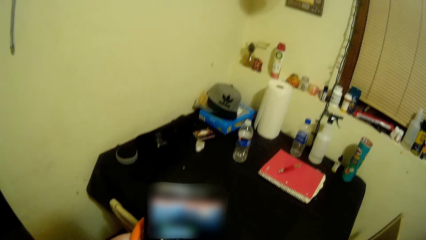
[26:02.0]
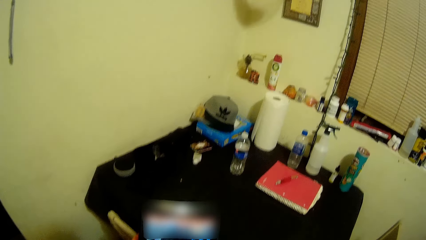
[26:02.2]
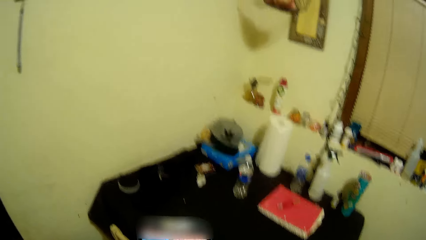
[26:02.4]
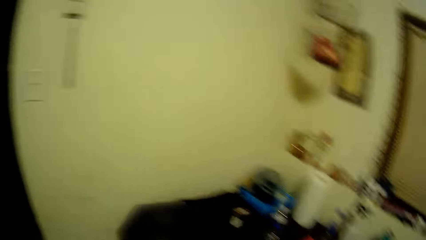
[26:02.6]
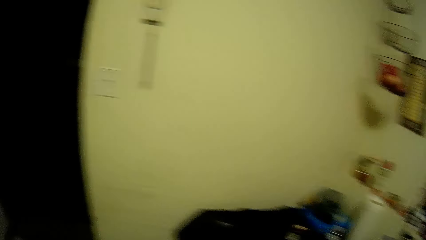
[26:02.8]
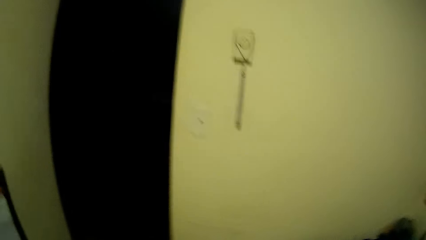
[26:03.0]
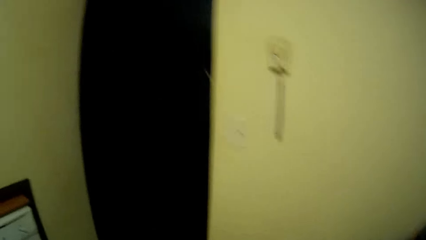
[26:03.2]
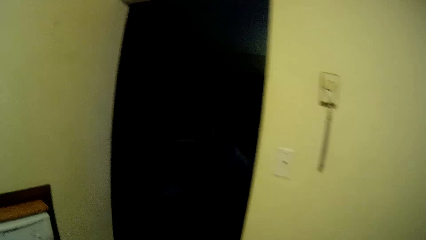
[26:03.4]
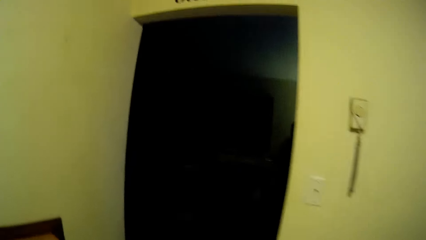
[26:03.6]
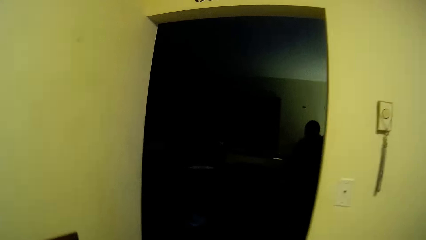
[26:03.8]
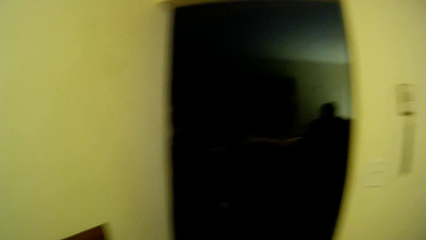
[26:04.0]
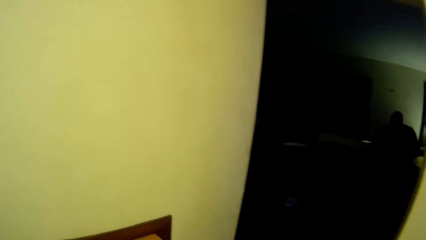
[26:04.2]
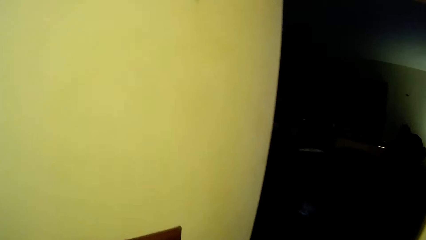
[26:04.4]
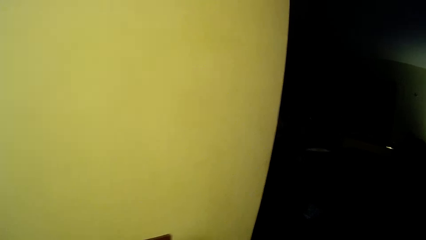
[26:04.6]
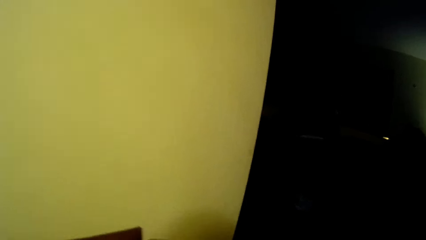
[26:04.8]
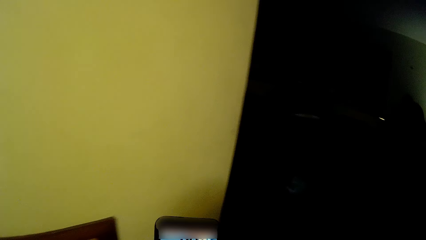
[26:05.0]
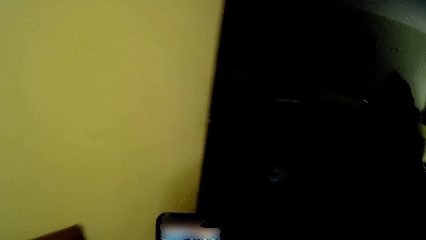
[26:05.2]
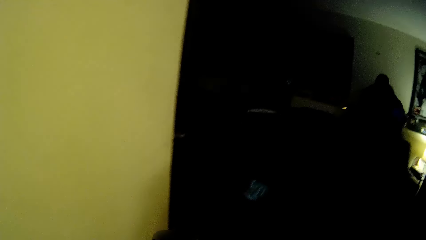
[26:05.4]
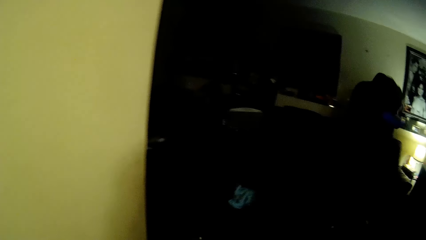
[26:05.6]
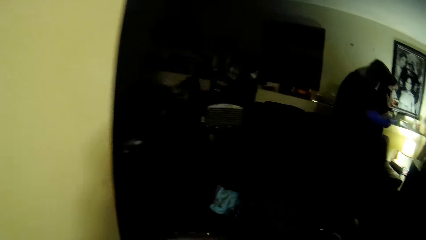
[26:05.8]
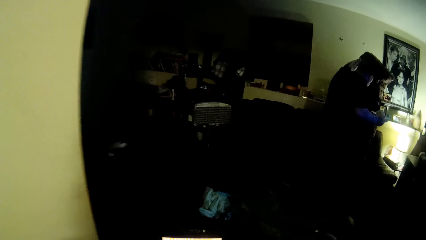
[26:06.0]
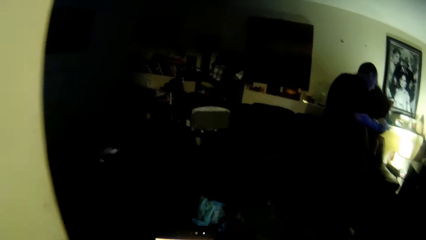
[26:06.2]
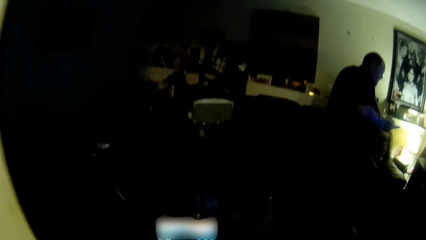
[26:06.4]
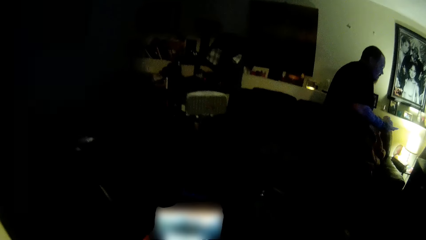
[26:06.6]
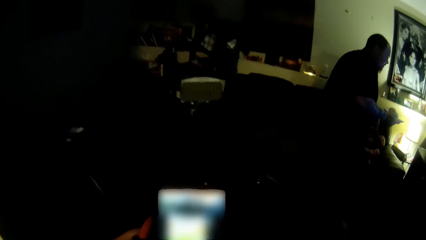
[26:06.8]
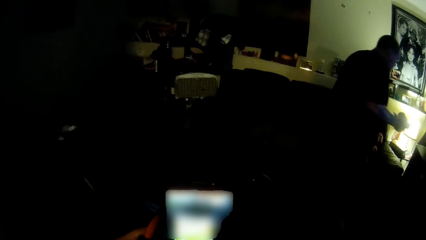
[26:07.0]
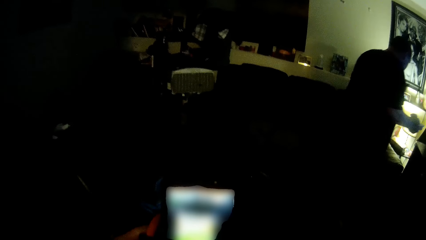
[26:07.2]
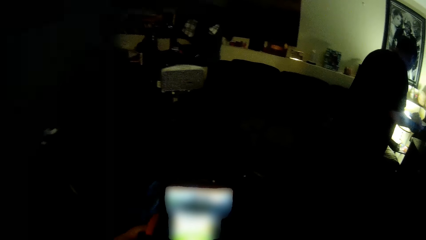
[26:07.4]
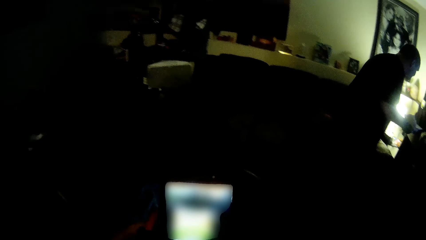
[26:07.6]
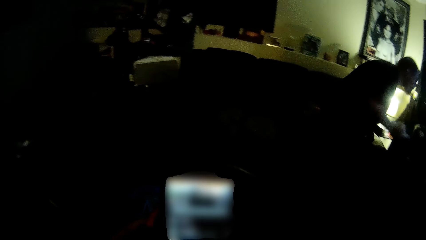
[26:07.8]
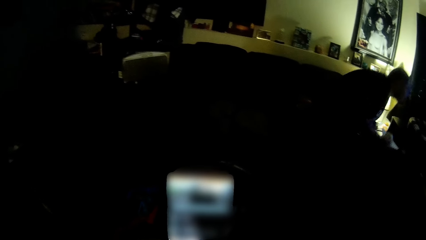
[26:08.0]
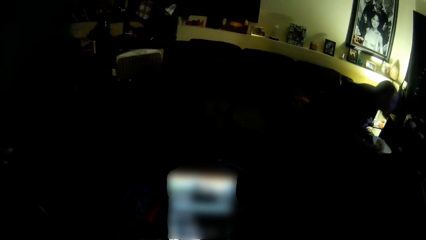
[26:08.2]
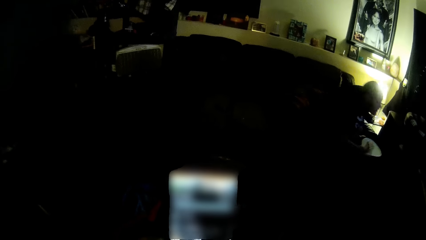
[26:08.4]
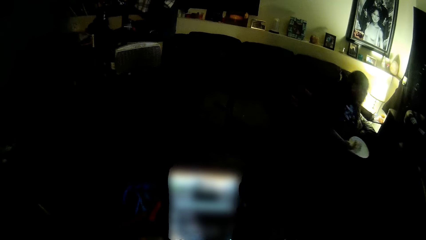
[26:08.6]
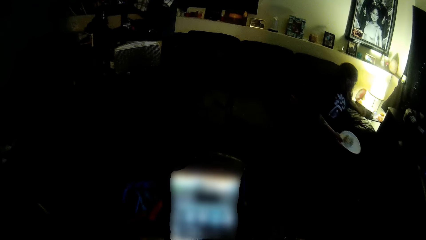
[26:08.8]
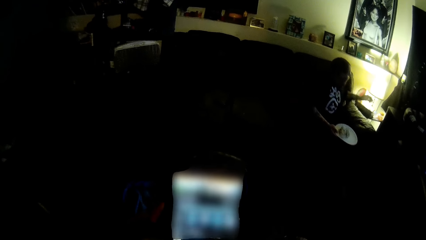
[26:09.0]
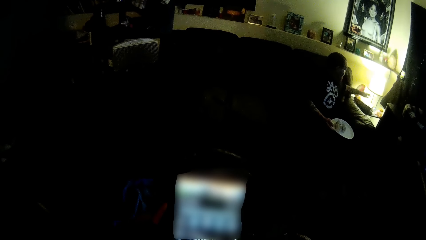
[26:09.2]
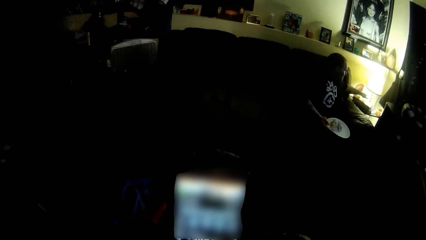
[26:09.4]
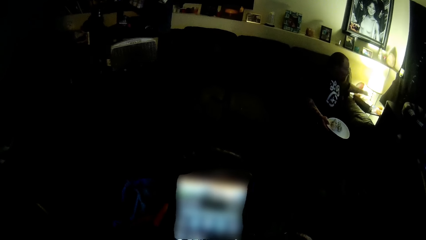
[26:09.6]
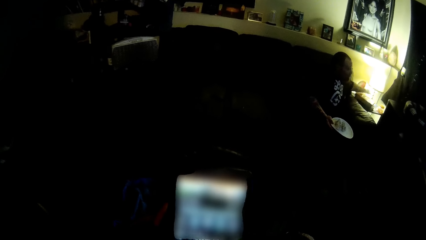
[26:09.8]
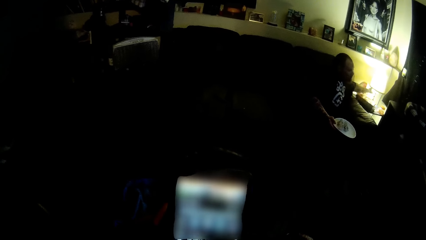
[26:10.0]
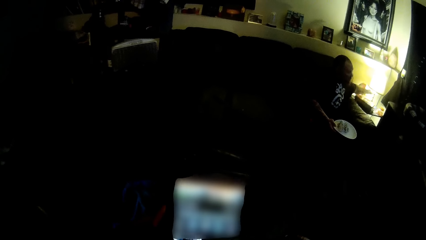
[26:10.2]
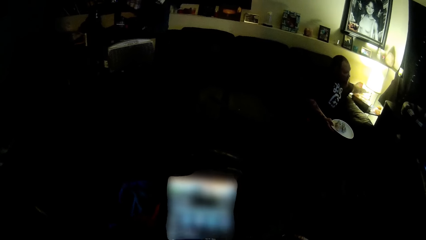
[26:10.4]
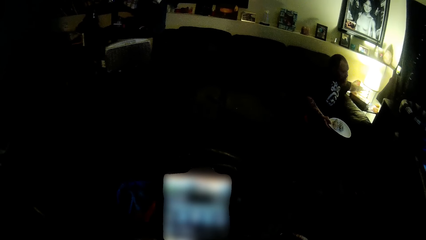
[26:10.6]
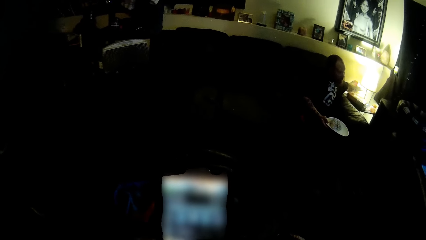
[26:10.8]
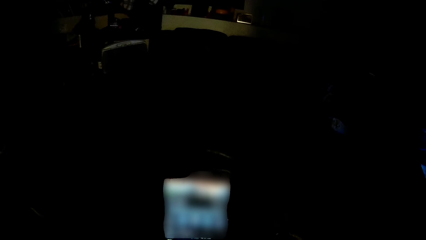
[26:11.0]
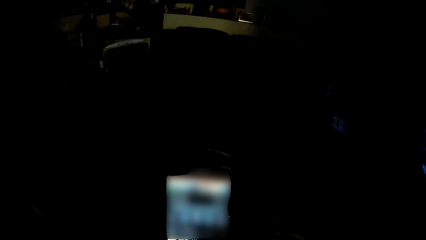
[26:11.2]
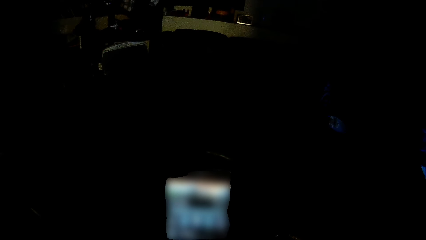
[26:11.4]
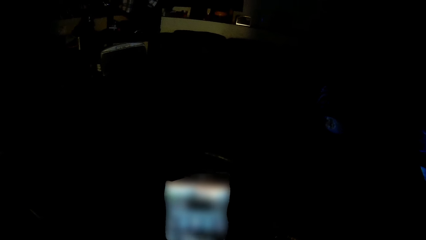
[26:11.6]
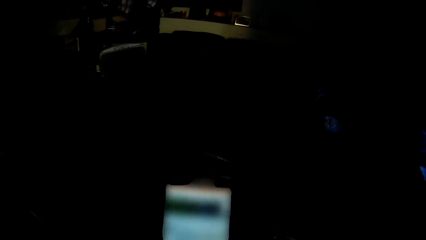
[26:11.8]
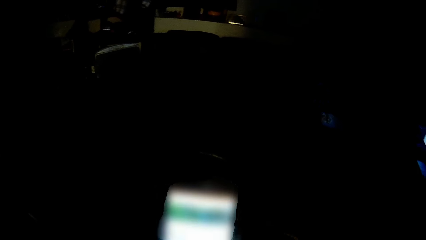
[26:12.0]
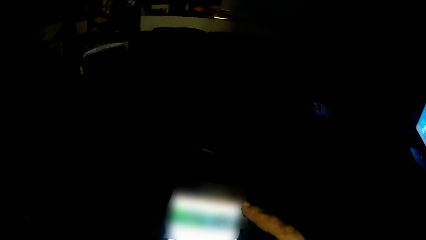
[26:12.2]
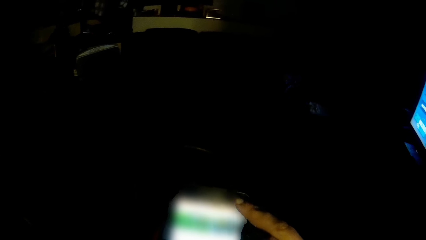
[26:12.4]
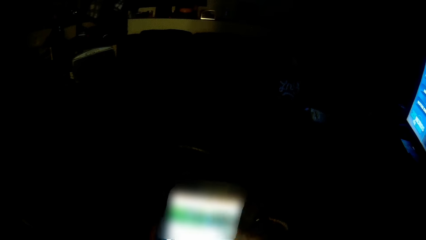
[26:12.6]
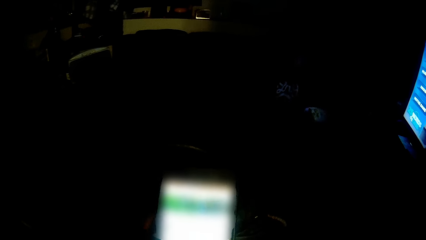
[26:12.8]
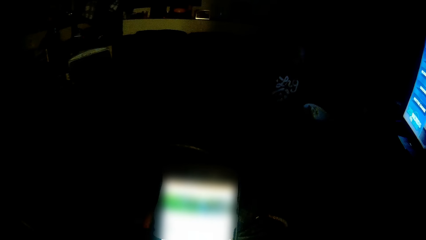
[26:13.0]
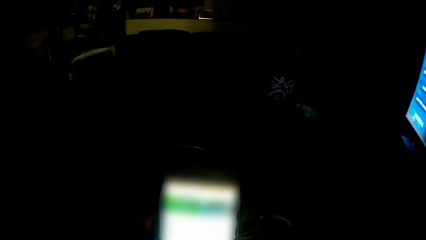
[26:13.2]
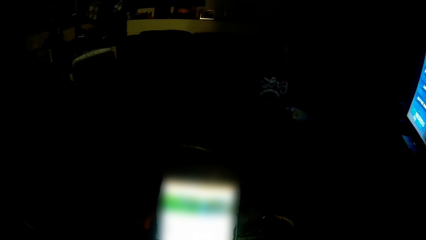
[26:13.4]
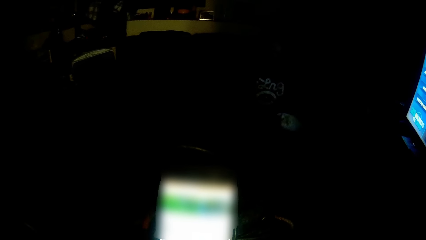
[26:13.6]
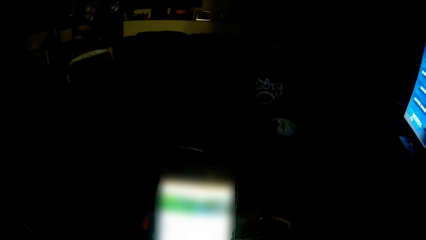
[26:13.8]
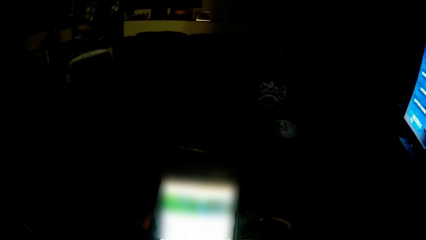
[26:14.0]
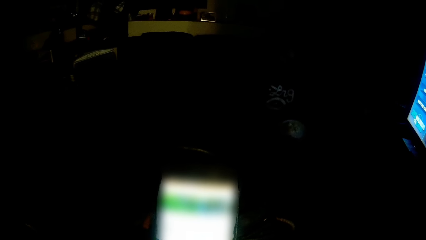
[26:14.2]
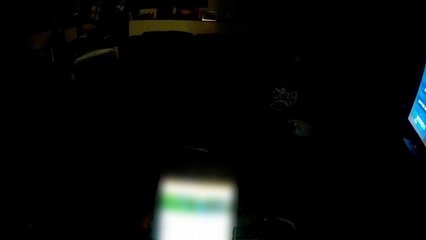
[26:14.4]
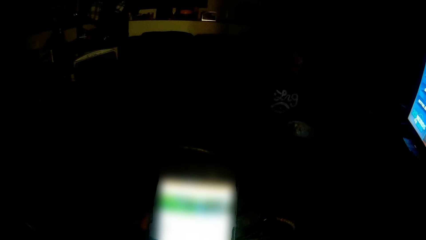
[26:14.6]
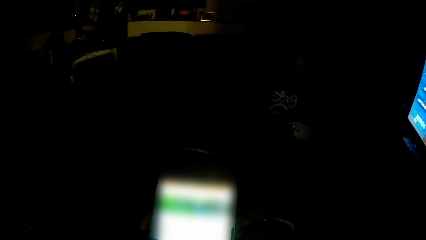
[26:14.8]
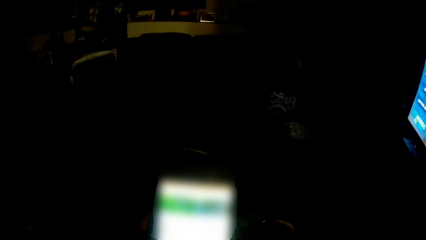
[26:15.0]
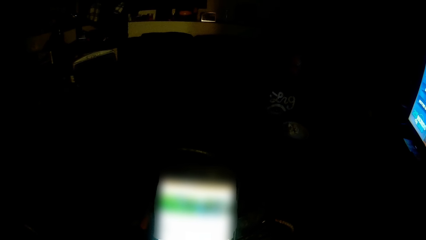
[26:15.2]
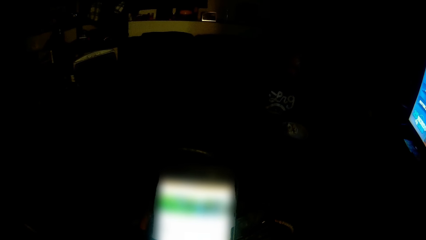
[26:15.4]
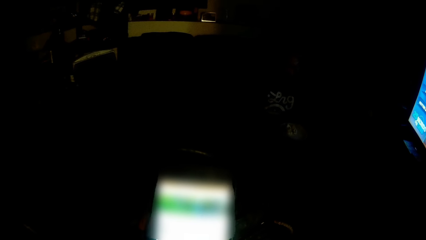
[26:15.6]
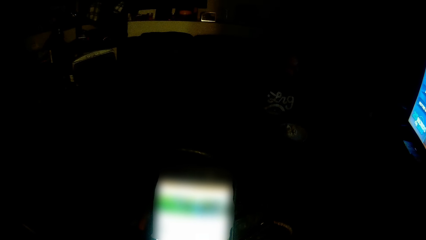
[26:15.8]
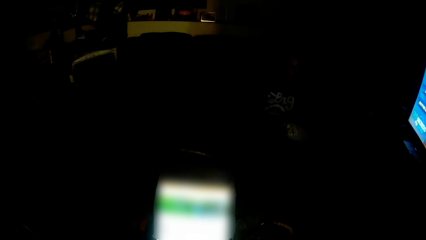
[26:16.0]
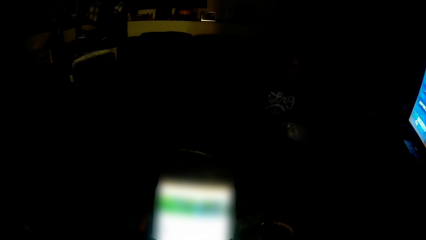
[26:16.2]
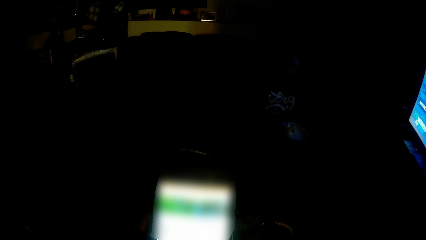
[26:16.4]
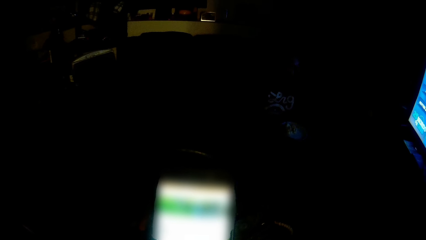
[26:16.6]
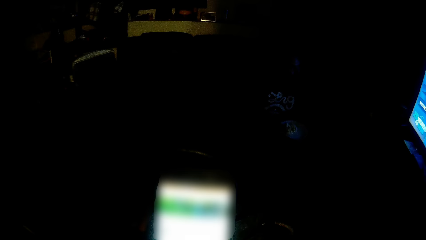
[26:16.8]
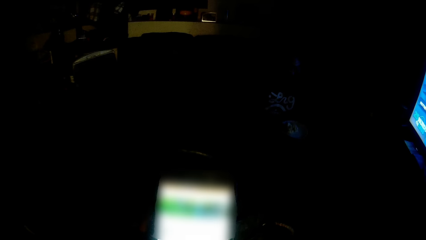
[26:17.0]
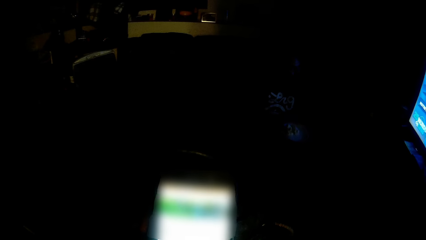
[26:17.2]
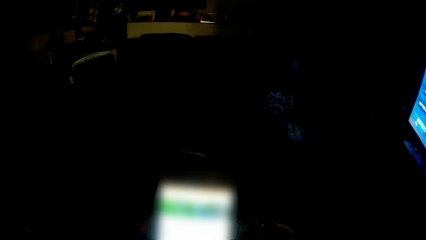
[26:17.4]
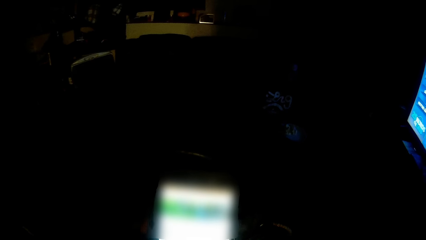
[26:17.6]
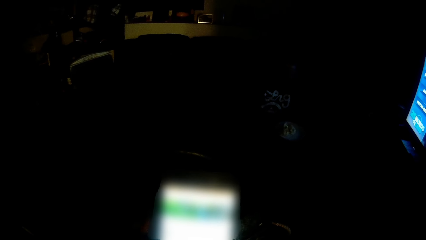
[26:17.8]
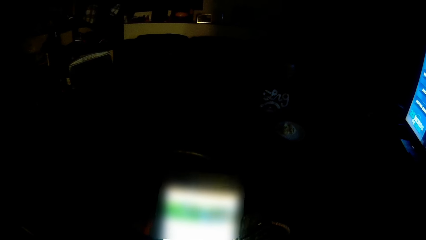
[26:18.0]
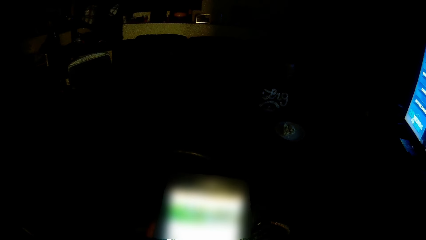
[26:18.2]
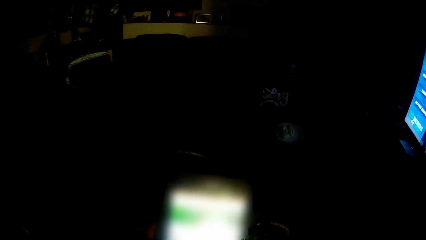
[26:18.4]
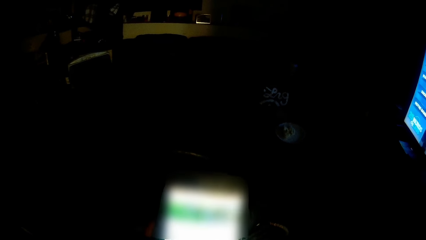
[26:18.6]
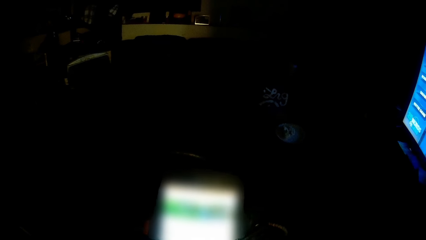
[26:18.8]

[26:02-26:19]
The camera wearer looks around. A man sits on the sofa and turns off the light. The camera wearer operates her phone.
